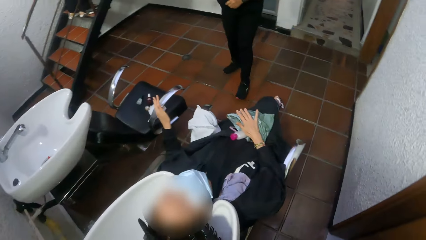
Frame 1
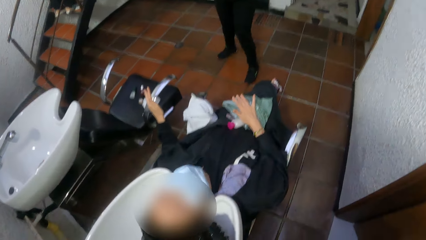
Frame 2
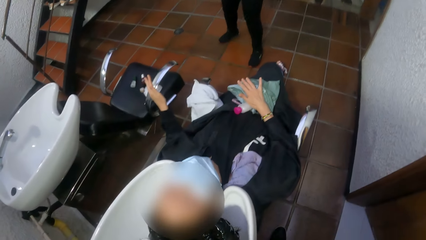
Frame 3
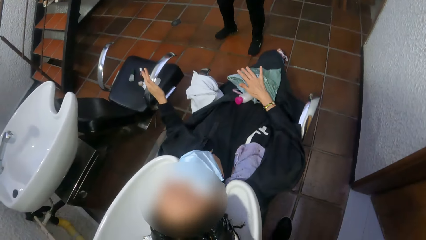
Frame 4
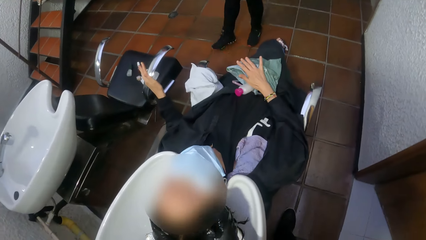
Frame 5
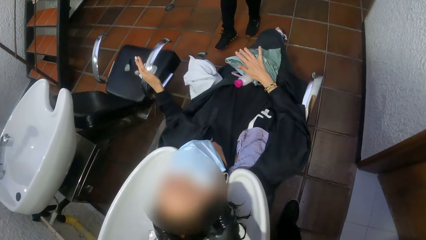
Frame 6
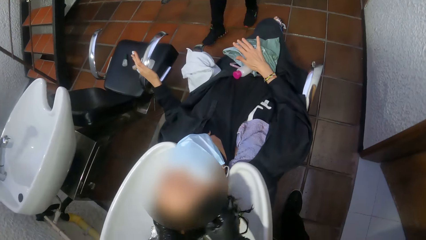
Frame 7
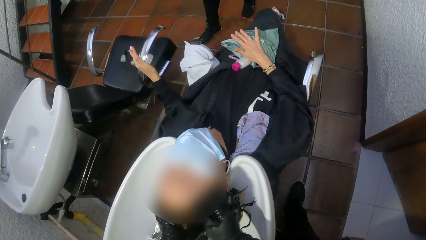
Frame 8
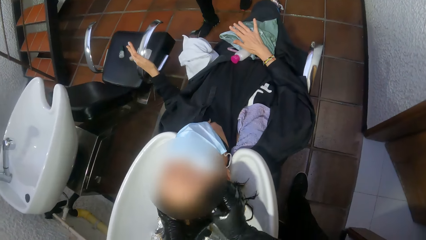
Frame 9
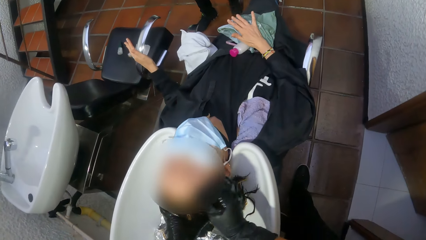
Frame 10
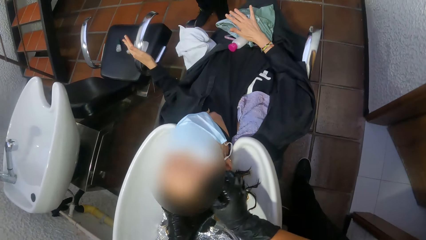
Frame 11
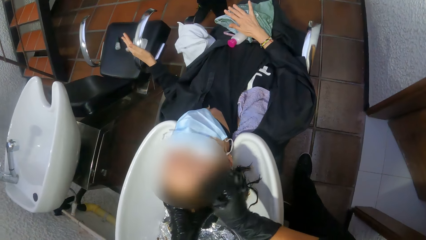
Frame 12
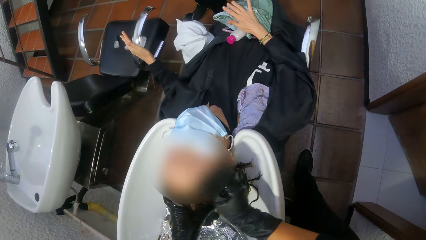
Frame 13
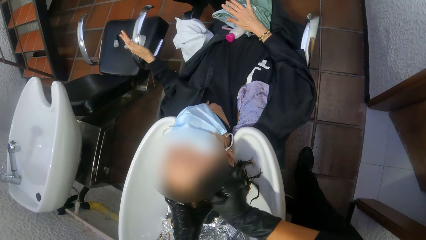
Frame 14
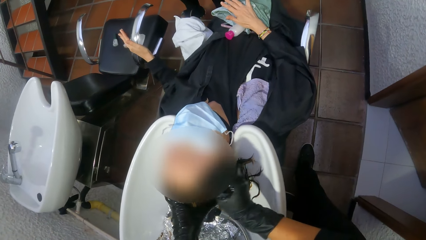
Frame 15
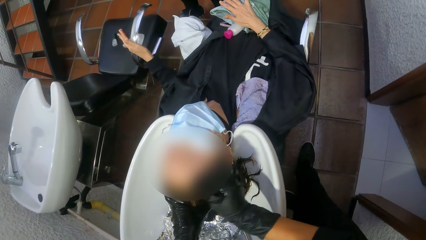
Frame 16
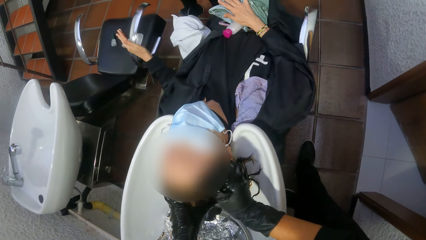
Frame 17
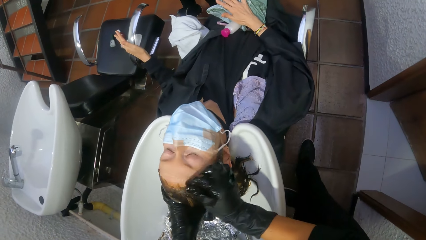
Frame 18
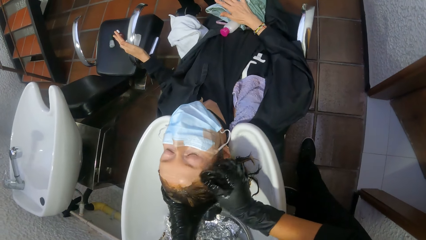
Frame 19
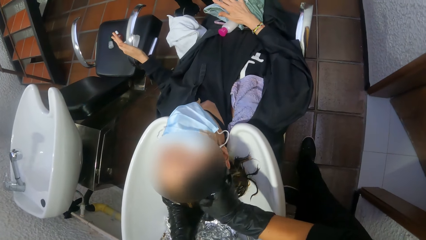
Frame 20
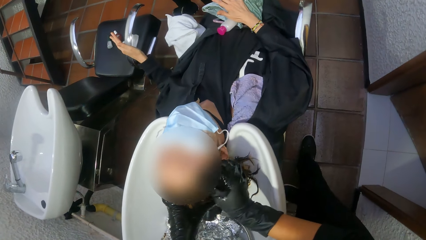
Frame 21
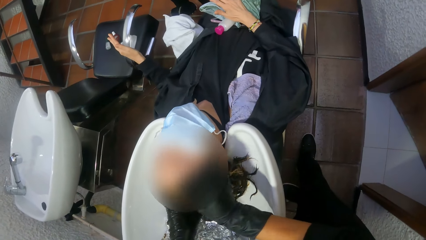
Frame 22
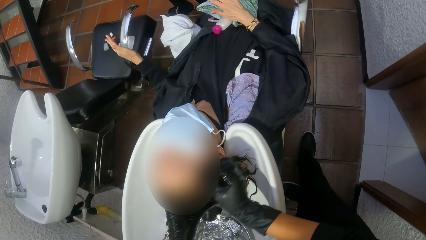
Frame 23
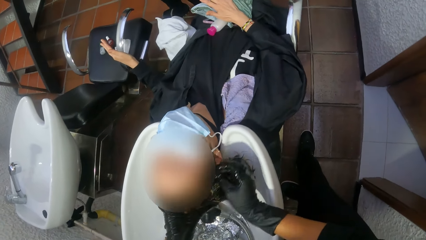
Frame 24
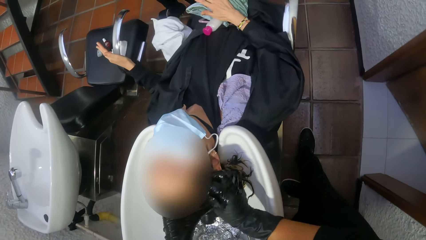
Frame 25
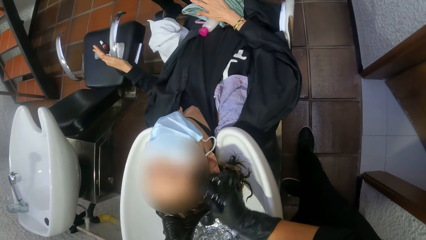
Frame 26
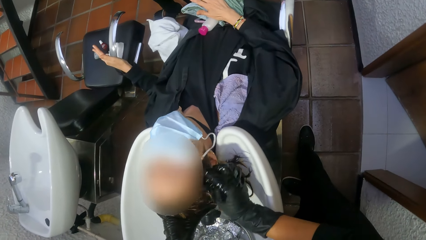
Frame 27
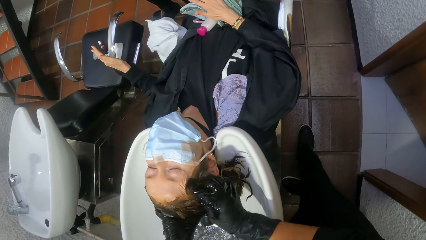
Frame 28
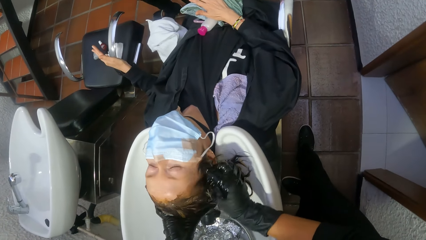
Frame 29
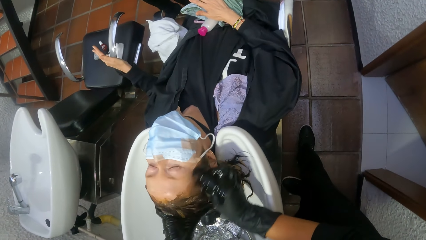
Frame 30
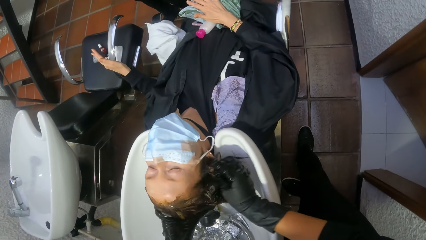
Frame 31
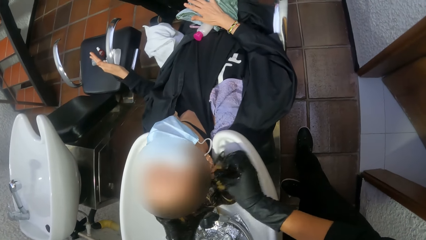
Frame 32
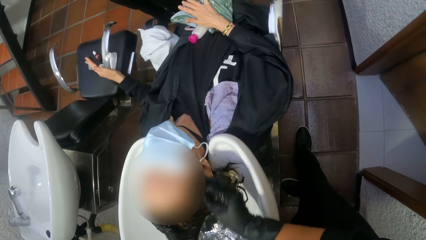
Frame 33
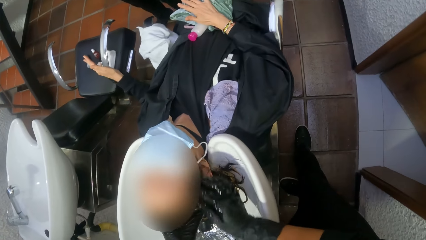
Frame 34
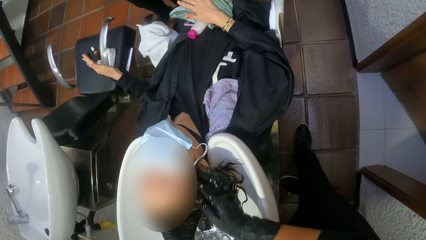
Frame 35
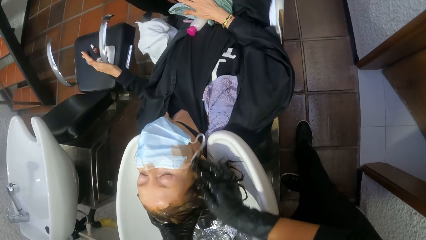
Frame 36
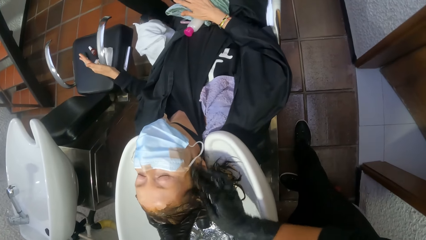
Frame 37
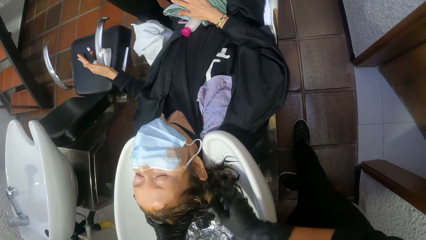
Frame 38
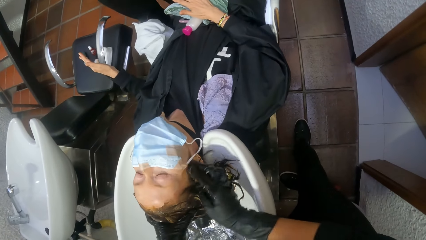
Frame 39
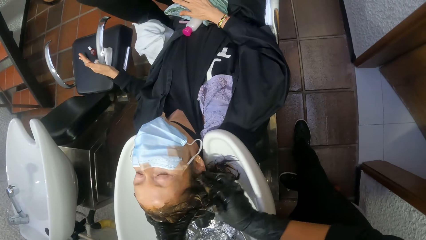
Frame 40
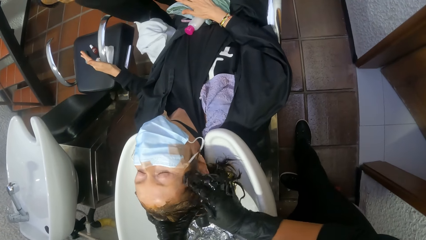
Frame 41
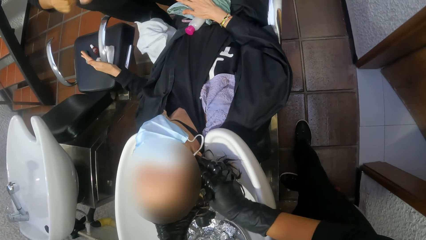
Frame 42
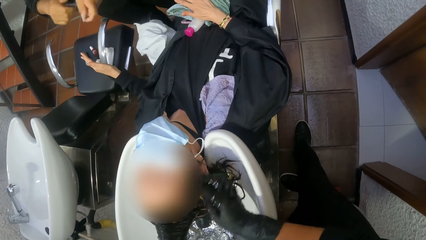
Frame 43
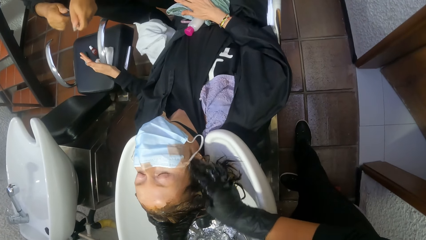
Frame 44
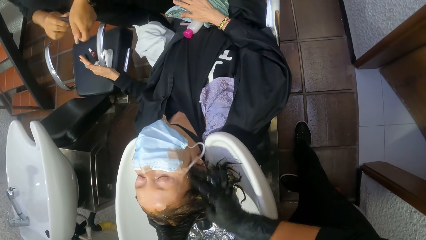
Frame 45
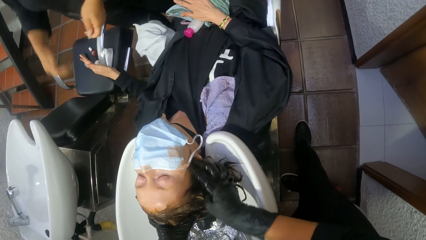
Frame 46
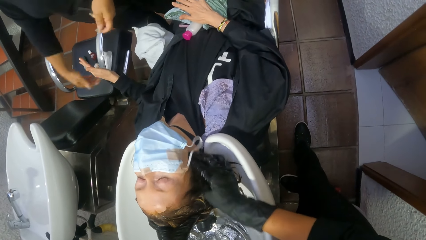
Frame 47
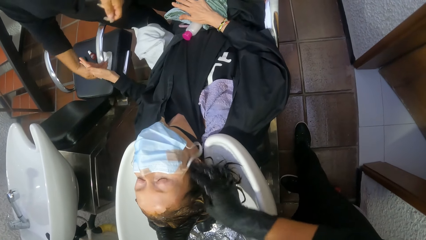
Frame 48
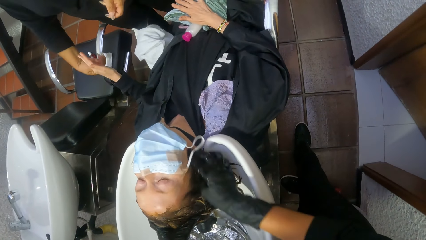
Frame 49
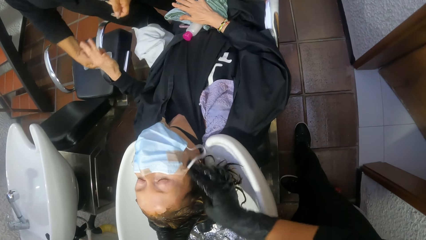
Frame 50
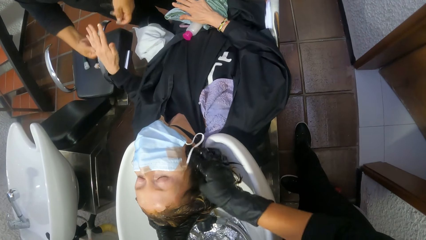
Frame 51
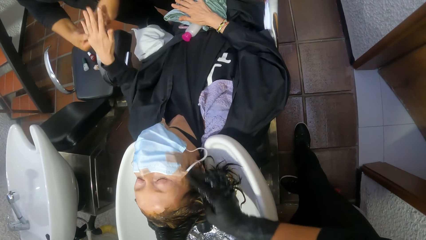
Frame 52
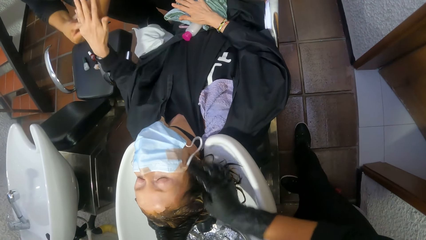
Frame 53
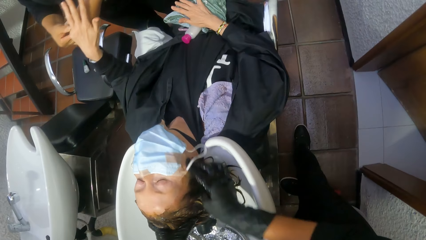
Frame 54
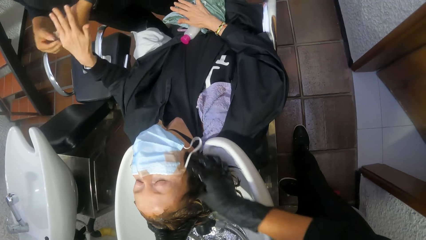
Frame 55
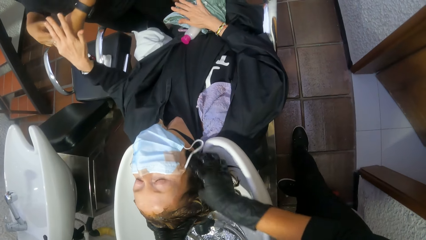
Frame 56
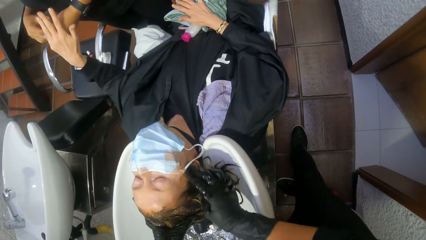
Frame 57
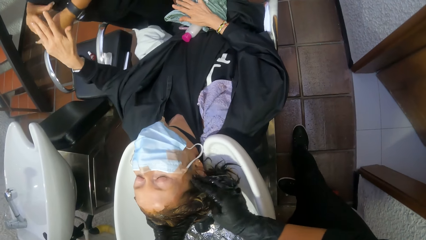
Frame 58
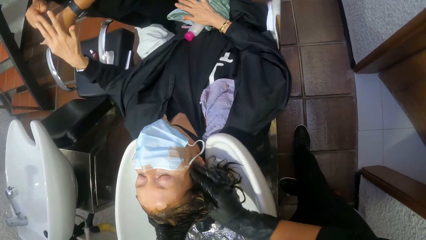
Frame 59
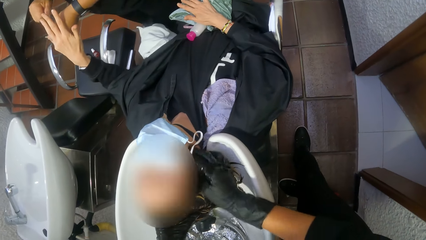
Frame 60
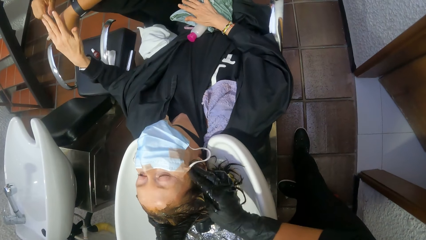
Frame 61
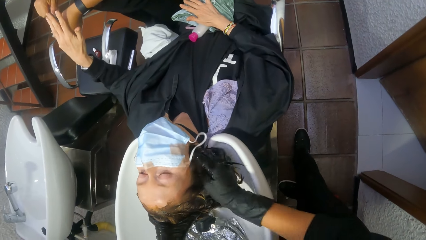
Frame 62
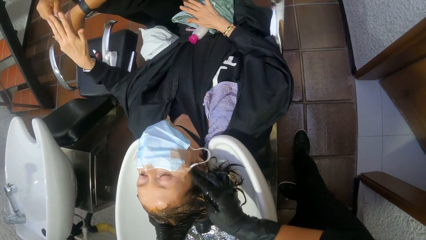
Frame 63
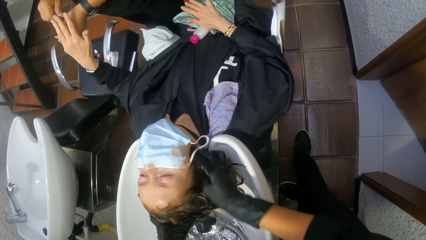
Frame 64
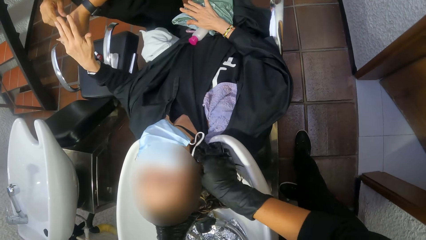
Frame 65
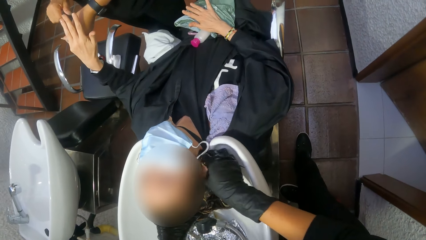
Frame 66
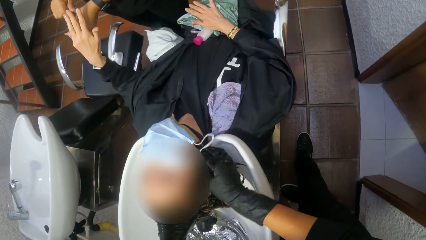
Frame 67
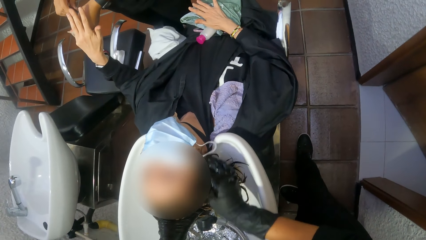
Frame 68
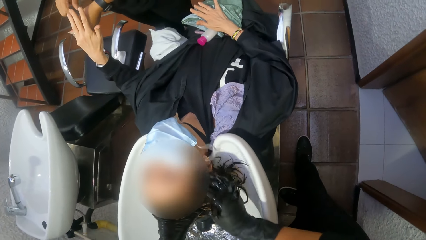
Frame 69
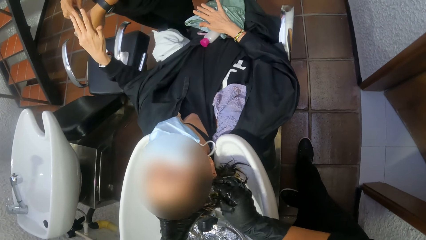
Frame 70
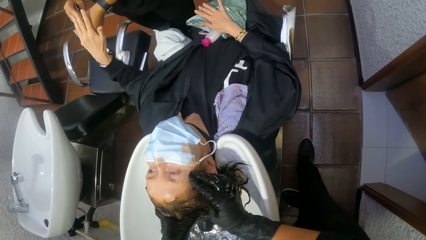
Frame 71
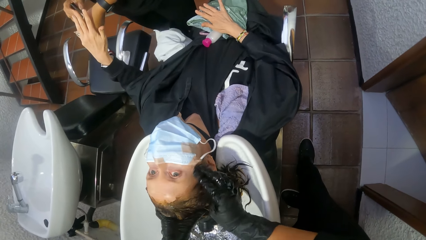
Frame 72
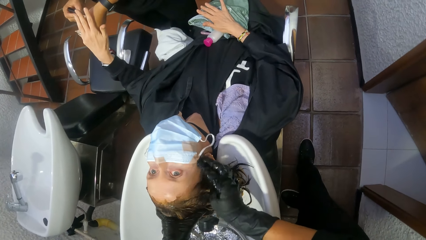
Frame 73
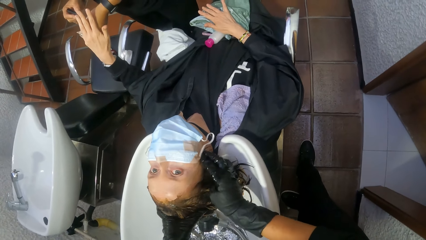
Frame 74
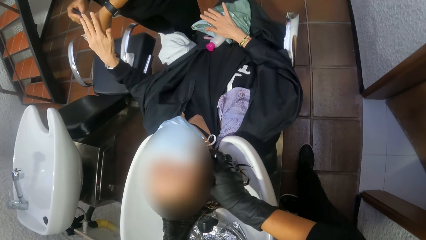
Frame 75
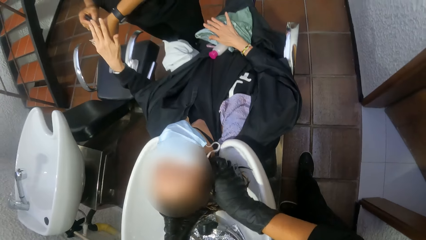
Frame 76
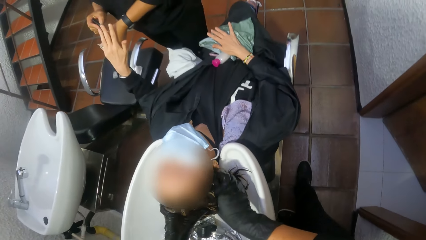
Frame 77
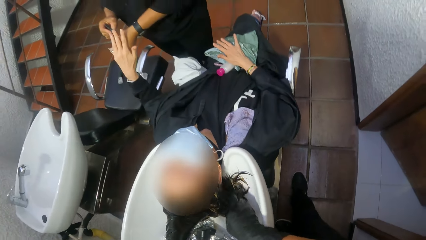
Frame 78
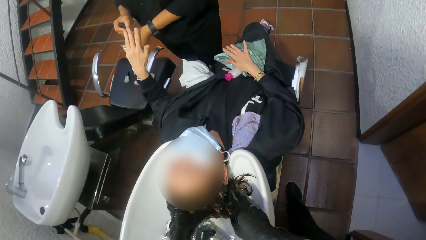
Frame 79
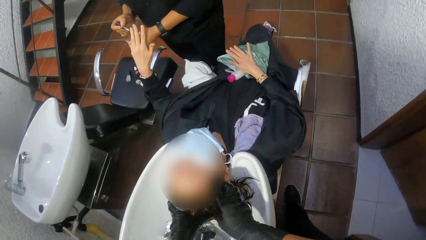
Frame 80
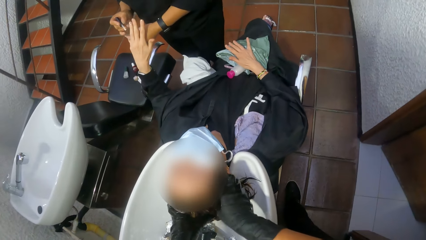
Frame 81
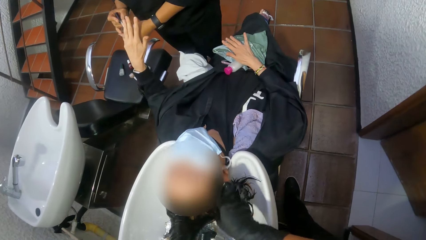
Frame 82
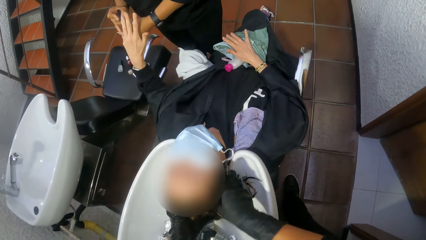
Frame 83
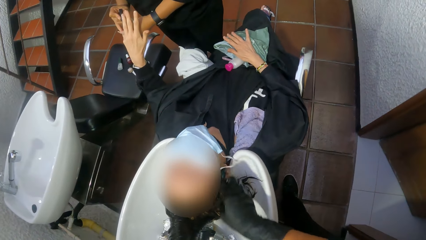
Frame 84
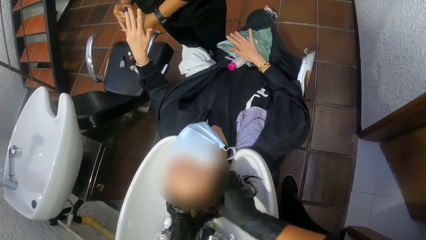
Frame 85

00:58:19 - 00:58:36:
The camera wearer wipes a woman's face with her hair in her right hand. She washes the woman's hair. Another woman holds the woman's left hand with her right hand. The other woman opens the nail polish bottle with her right hand. The other woman paints the finger nails of the woman's left hand with the nail polish brush.
